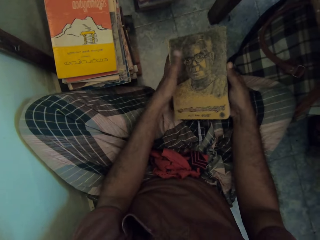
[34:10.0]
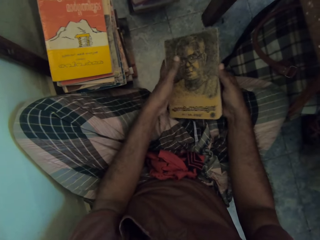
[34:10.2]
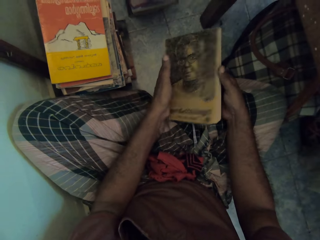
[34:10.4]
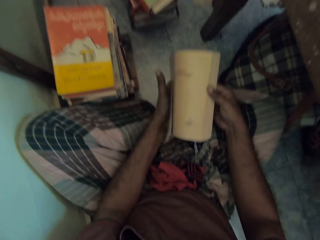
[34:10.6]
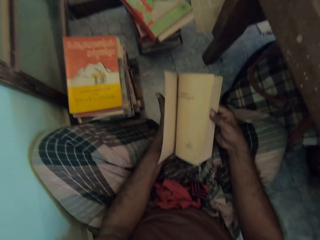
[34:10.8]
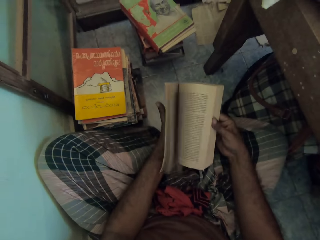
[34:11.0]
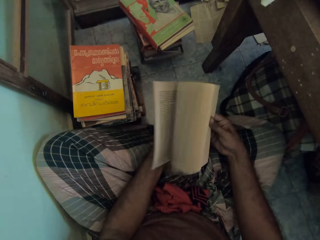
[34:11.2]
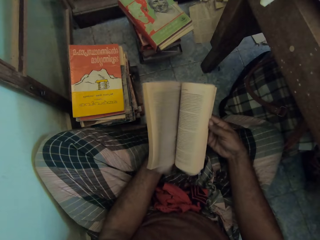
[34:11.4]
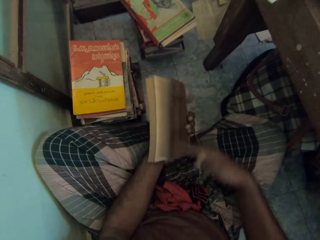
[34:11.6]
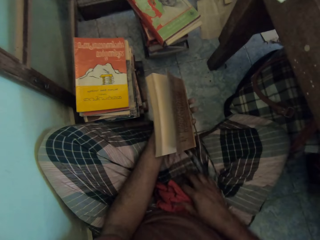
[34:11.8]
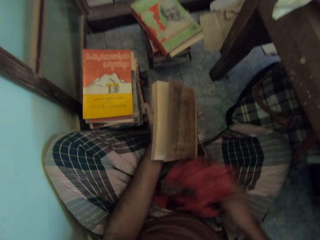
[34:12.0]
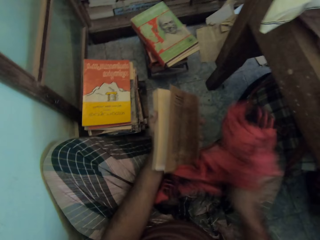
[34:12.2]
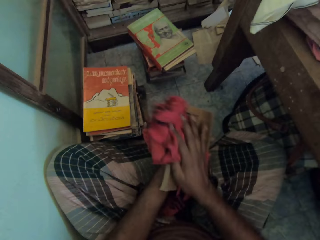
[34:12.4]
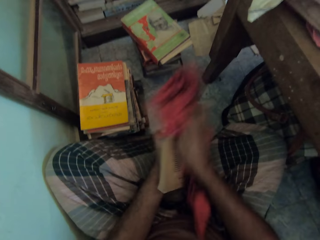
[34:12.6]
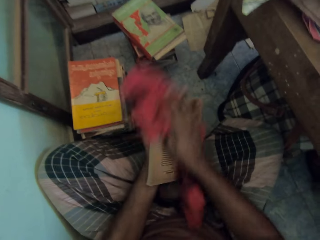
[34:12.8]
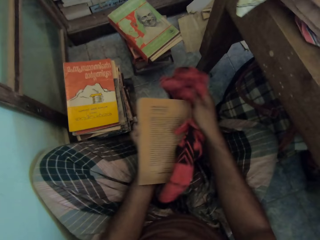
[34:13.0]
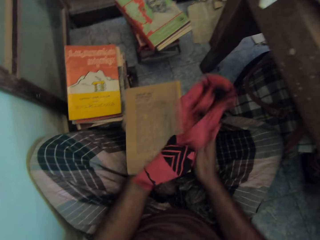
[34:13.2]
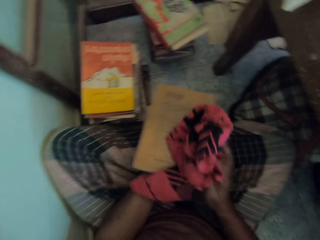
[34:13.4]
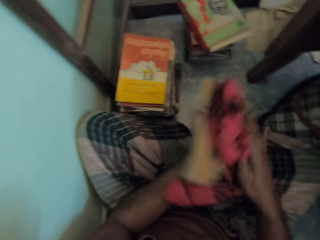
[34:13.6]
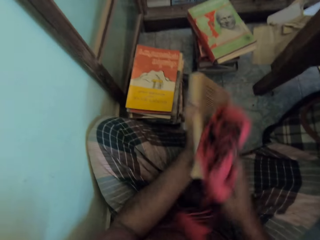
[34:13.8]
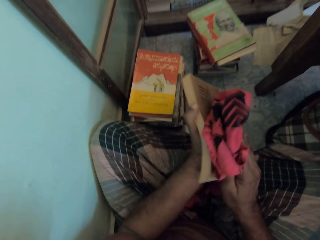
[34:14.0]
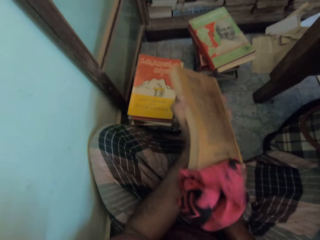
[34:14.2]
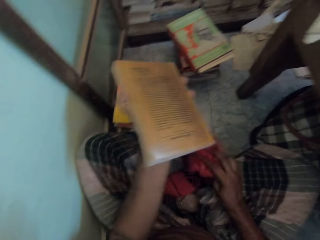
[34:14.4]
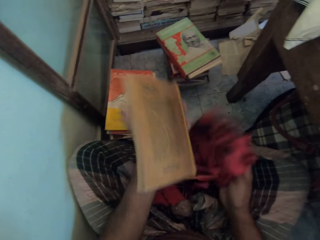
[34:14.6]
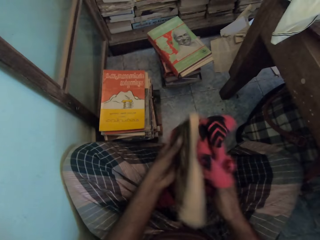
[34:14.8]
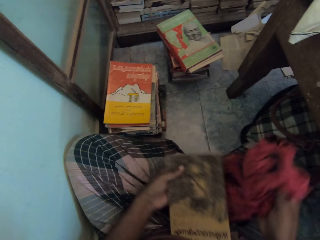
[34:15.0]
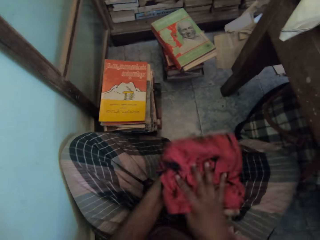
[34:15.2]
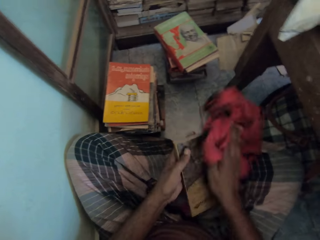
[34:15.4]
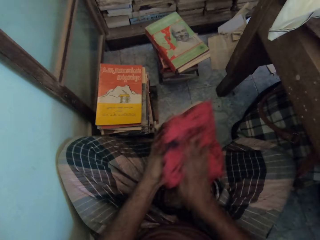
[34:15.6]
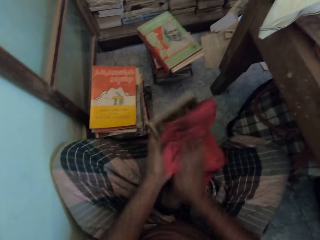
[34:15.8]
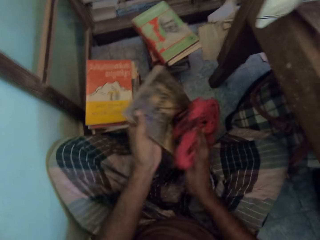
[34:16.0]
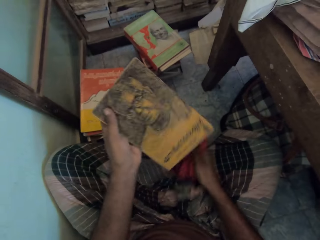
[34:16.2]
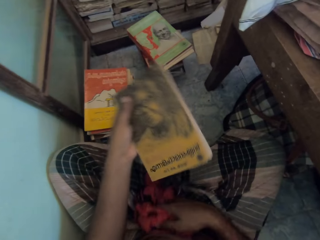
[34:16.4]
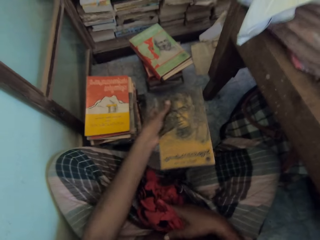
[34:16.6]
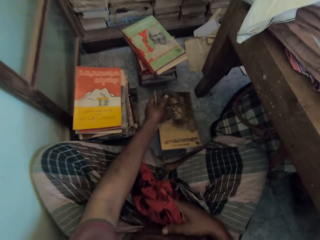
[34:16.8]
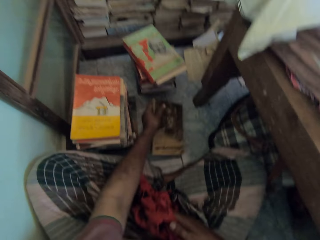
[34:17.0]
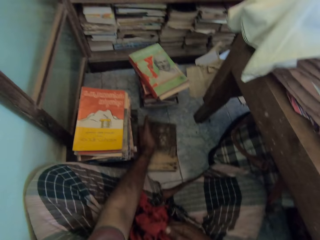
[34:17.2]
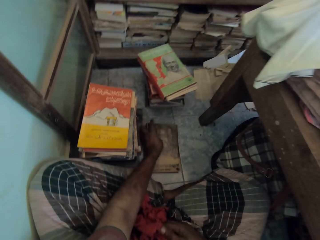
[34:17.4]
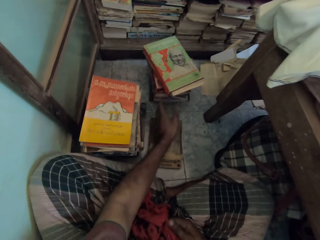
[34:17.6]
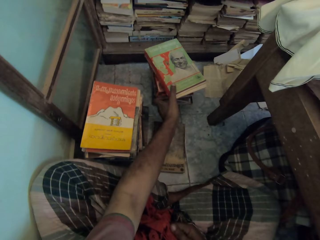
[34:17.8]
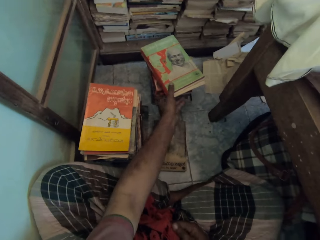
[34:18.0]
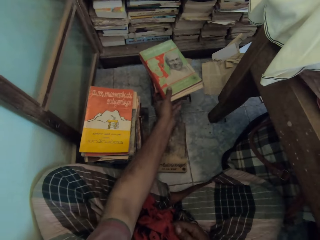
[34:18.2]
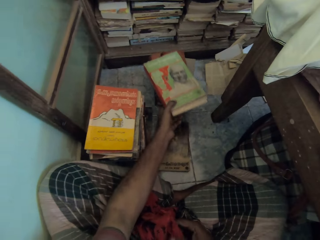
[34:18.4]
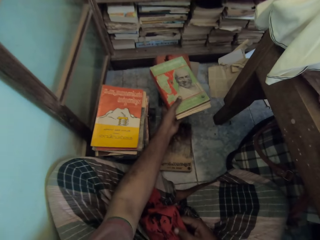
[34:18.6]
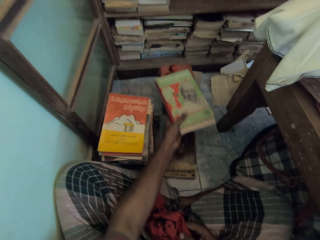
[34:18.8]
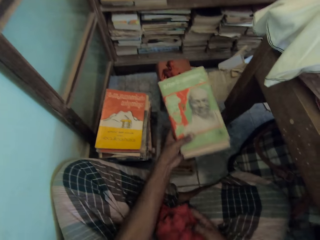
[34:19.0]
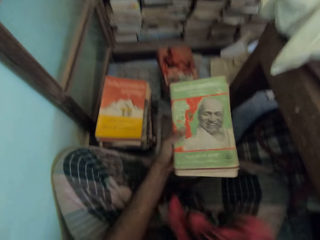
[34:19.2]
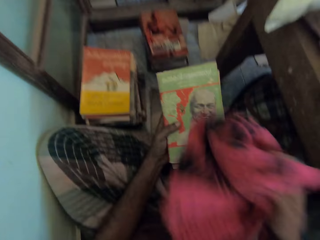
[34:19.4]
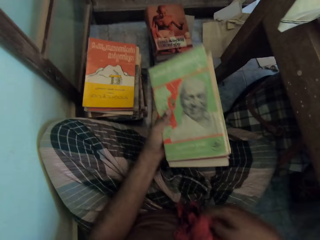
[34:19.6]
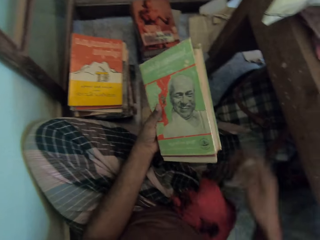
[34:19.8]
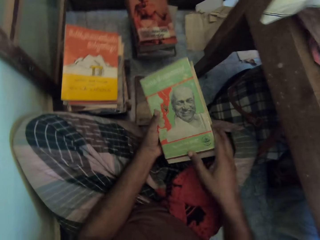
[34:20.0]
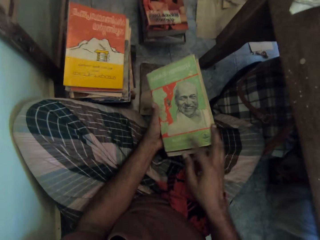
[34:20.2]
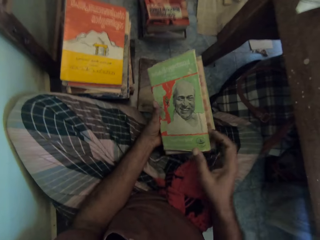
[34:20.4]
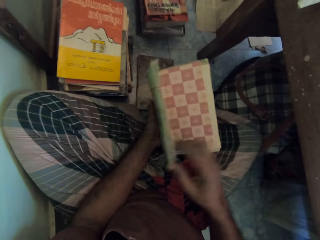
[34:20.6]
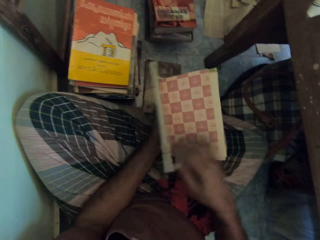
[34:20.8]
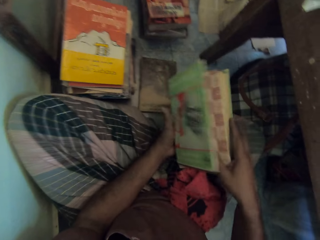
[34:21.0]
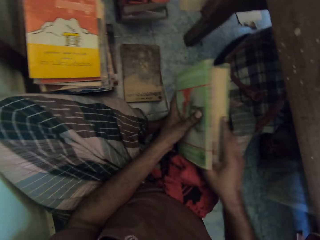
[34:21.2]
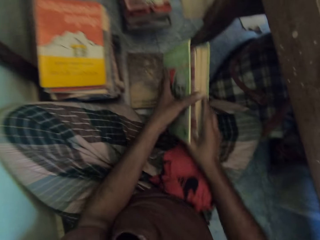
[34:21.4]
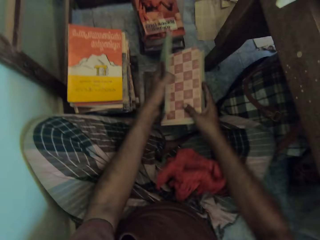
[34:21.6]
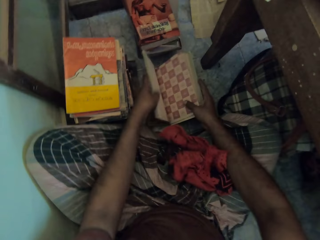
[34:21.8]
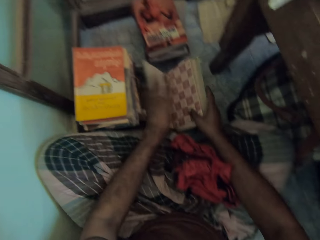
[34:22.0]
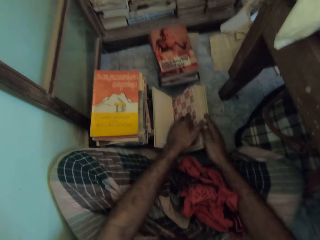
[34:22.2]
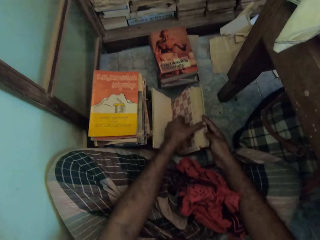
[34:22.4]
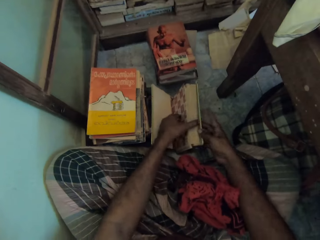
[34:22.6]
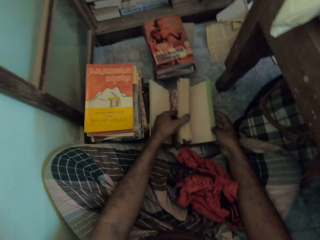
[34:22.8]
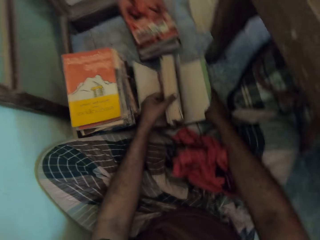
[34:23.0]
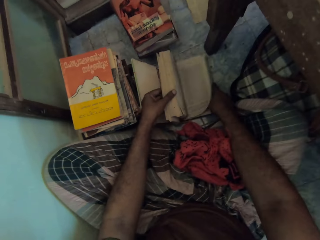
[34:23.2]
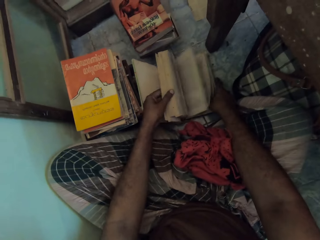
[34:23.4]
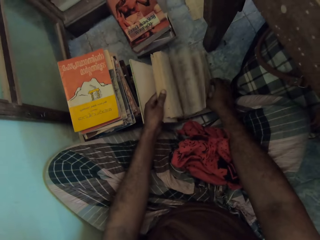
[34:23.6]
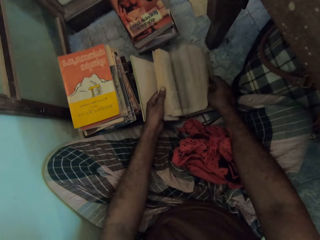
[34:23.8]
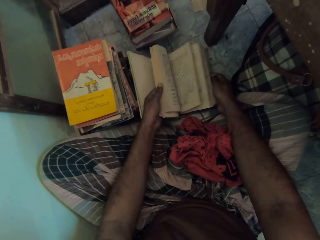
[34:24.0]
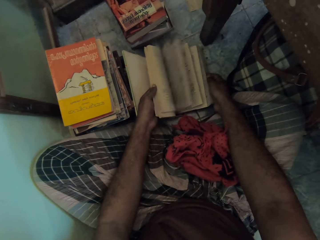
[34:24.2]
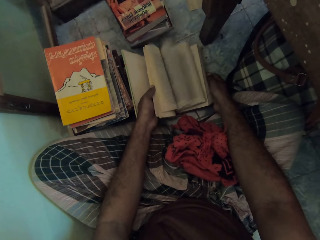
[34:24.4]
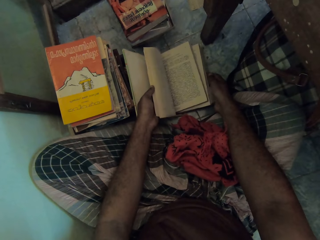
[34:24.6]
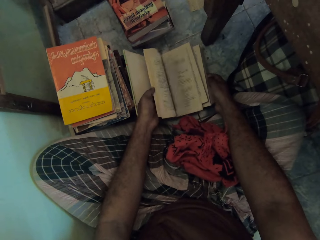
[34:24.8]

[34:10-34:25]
The camera wearer opens the pages of the book with the right hand. They pick a piece of cloth with the right hand. They wipe the book with the piece of cloth. They drop the piece of cloth. They drop the book on the floor with the left hand. They take the book on the heap of books from the floor with the left hand. They drop the piece of cloth. They open the pages of the book with the right hand. They drop the book on the floor. They flip pages with the left hand.

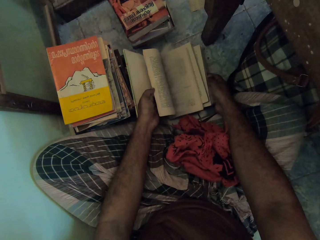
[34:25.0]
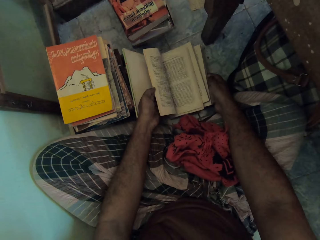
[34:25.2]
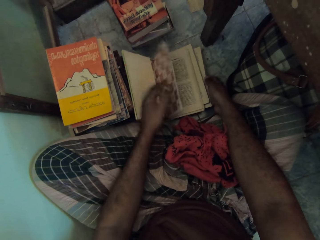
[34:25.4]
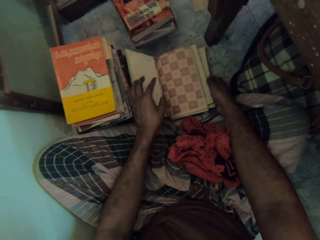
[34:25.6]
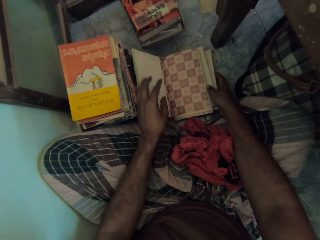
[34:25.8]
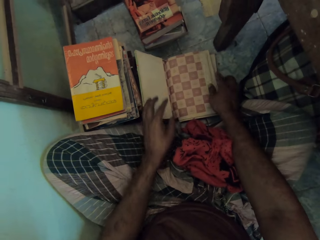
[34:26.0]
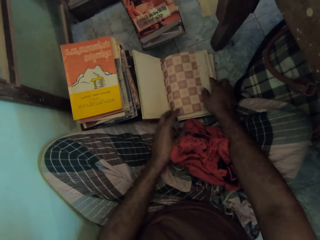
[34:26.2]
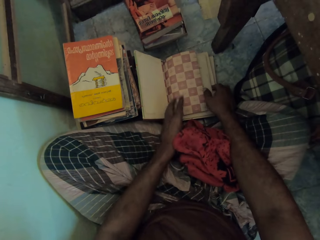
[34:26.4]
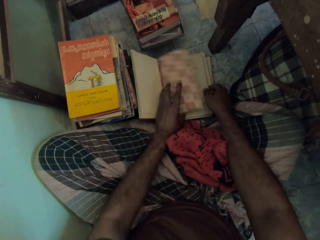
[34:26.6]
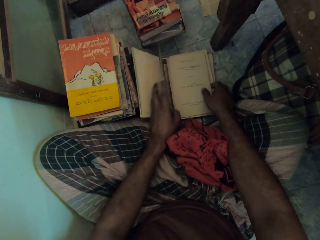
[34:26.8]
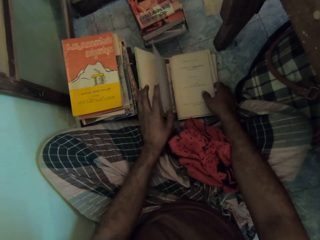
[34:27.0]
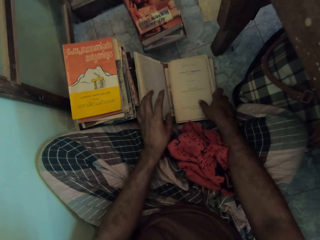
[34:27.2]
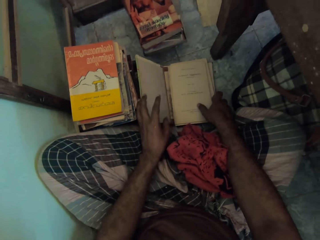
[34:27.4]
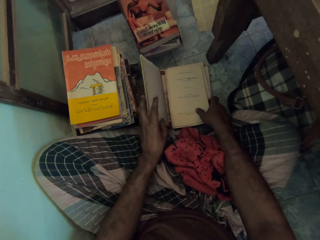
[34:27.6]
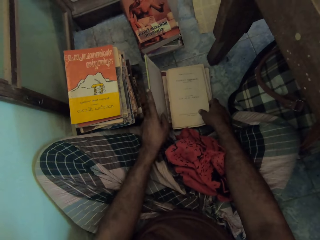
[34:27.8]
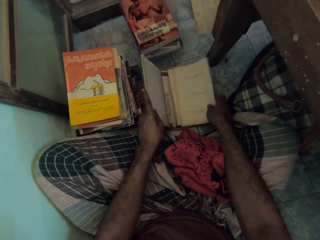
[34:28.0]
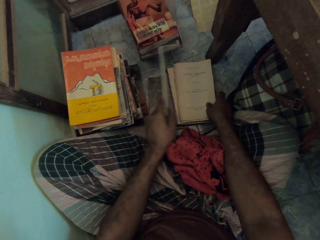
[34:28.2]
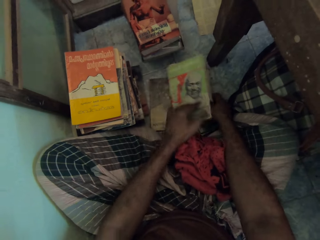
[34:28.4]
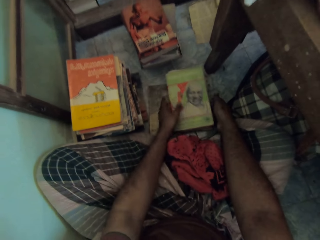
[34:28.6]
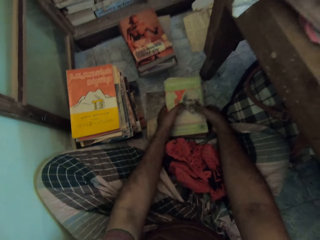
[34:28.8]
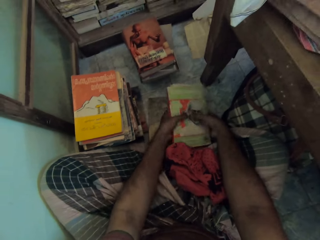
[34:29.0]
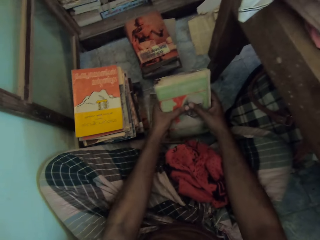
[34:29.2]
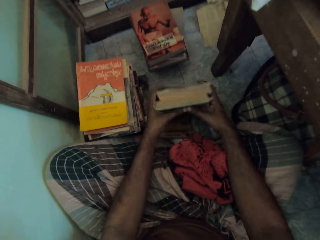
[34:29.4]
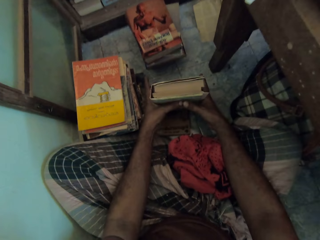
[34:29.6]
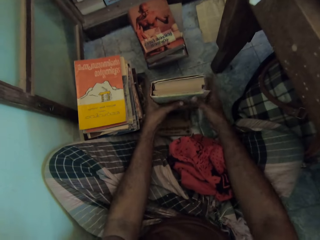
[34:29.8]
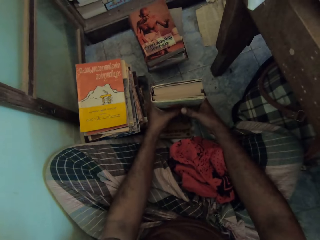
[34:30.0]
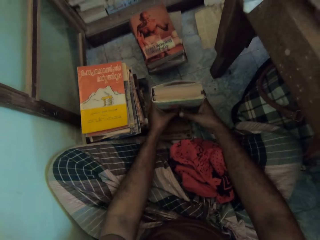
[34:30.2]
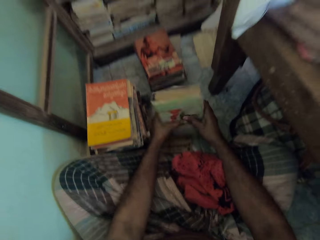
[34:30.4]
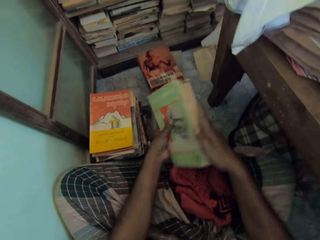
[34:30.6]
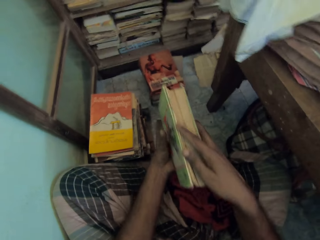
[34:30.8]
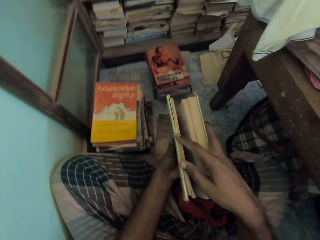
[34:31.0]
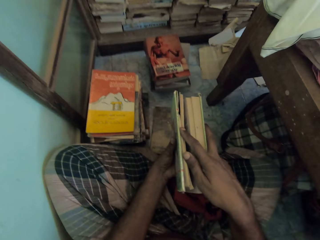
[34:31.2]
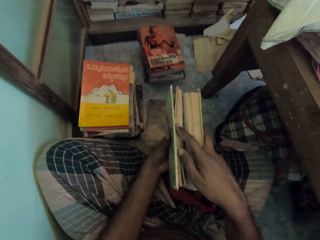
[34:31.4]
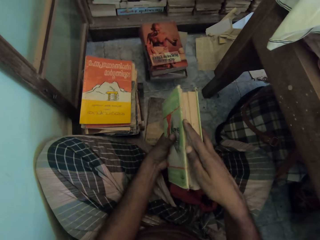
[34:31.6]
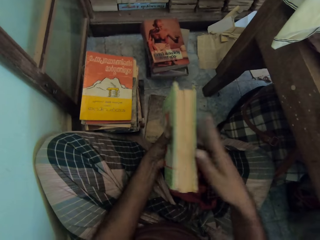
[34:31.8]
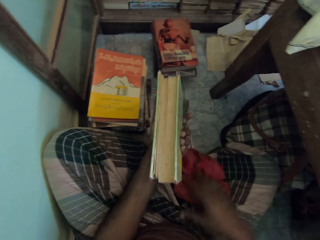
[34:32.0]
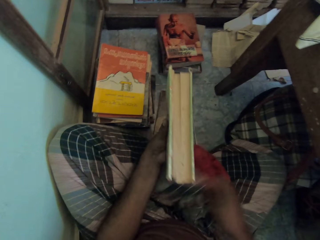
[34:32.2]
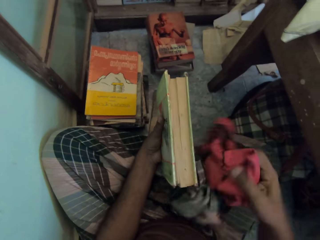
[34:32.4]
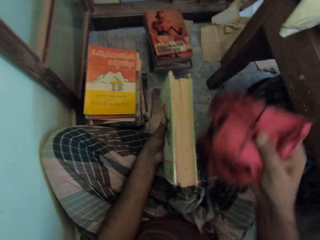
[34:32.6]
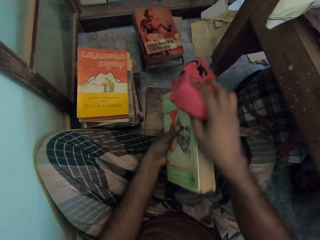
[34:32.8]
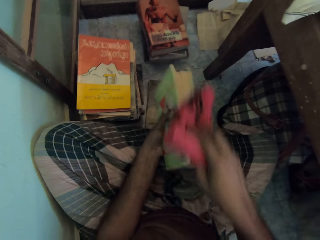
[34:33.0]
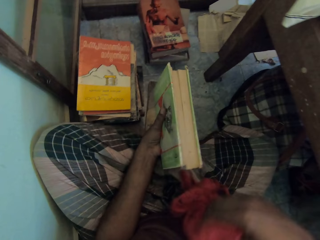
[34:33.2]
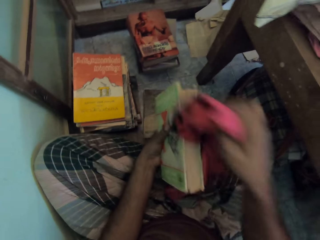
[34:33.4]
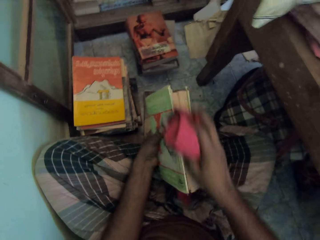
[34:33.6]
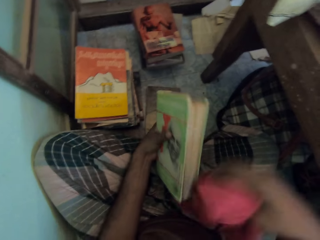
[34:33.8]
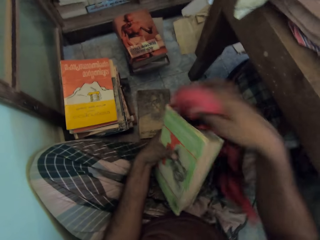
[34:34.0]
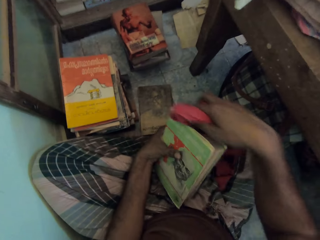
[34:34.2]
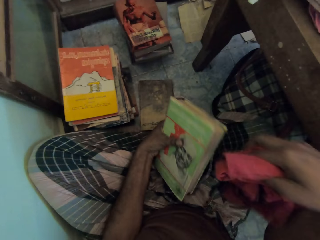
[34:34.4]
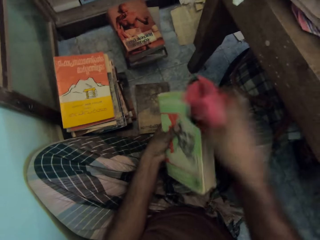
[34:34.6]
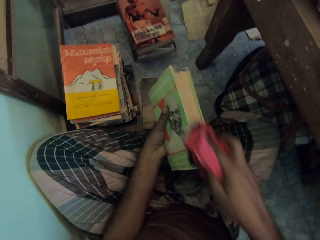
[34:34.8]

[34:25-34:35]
The camera wearer holds the book with both hands. They turn the book. They pick a piece of cloth with the right hand. They wipe the book with the piece of cloth.
